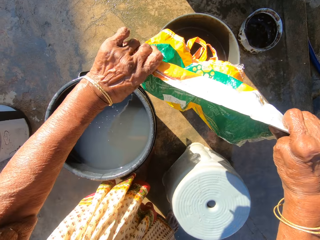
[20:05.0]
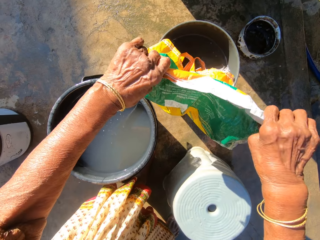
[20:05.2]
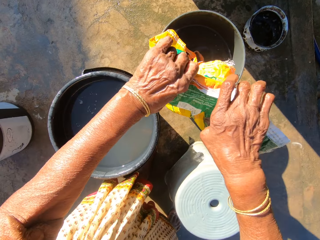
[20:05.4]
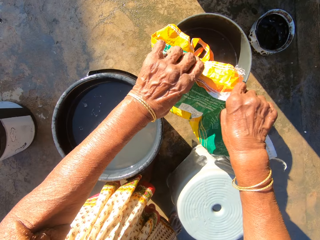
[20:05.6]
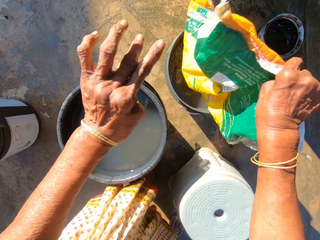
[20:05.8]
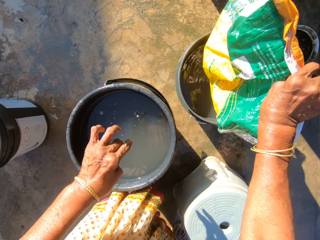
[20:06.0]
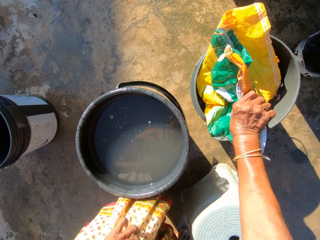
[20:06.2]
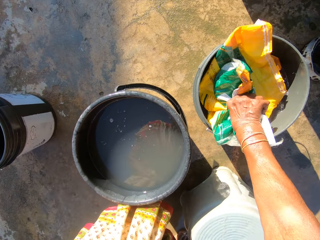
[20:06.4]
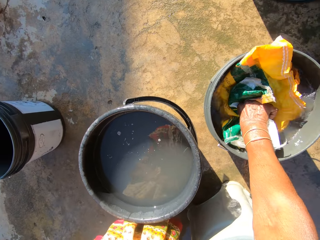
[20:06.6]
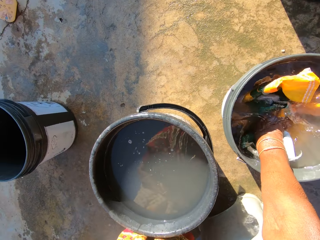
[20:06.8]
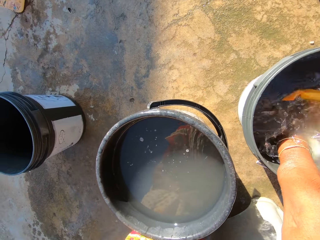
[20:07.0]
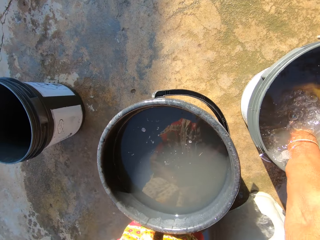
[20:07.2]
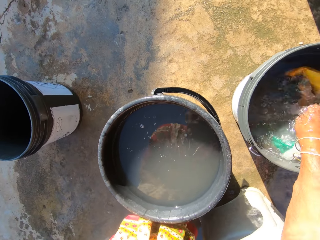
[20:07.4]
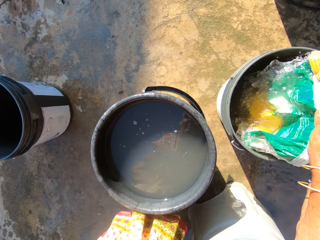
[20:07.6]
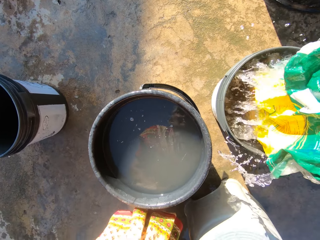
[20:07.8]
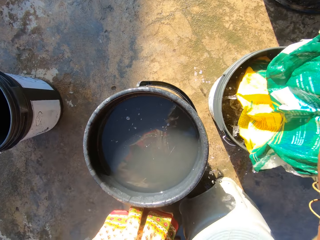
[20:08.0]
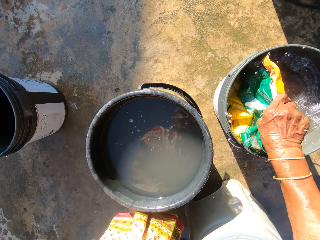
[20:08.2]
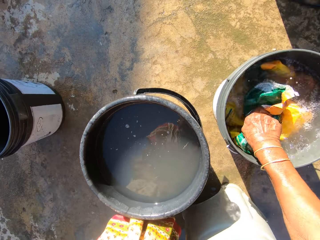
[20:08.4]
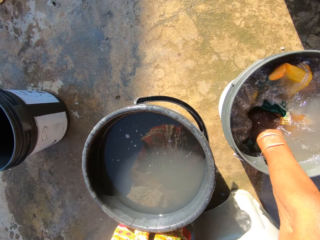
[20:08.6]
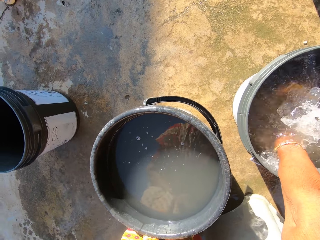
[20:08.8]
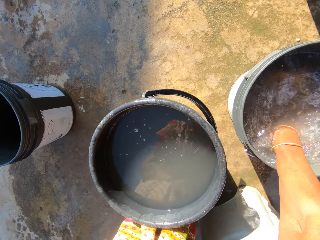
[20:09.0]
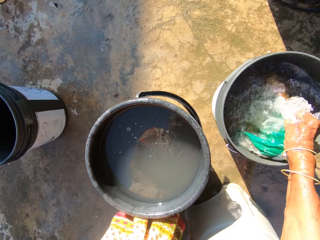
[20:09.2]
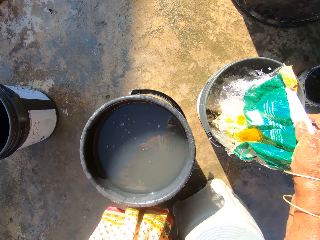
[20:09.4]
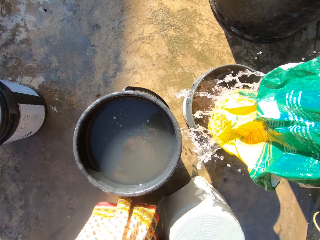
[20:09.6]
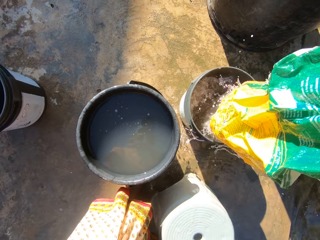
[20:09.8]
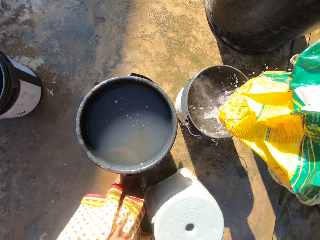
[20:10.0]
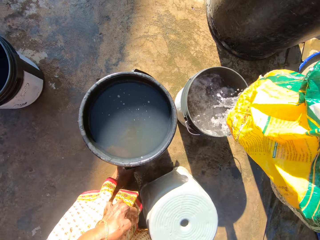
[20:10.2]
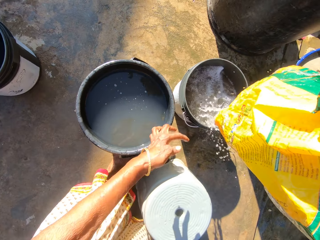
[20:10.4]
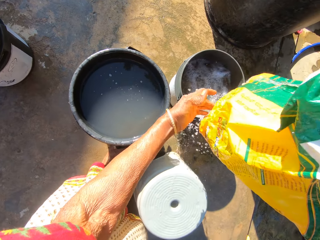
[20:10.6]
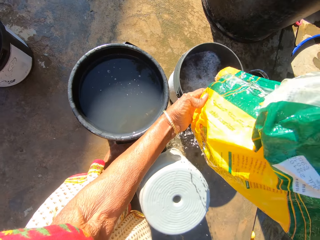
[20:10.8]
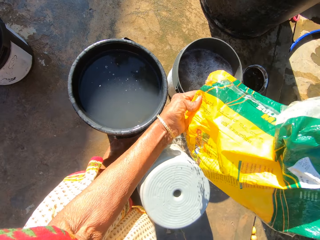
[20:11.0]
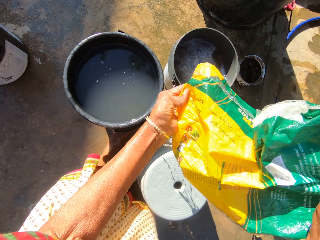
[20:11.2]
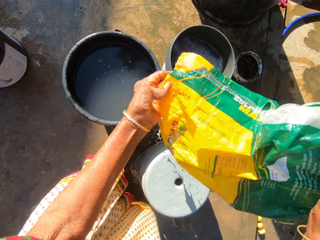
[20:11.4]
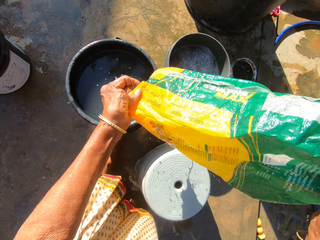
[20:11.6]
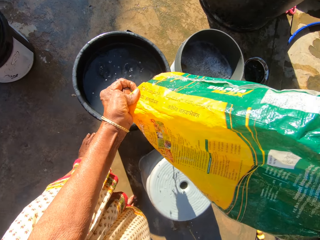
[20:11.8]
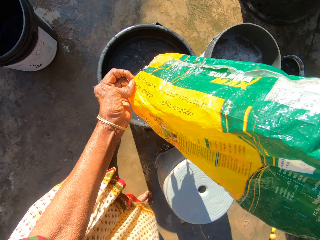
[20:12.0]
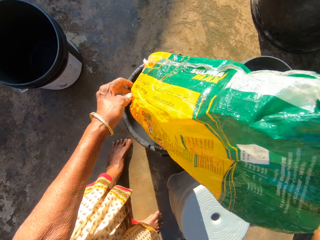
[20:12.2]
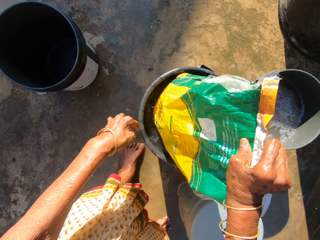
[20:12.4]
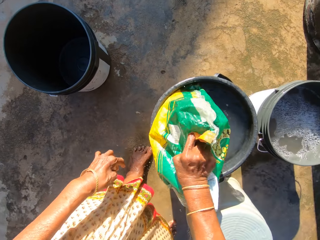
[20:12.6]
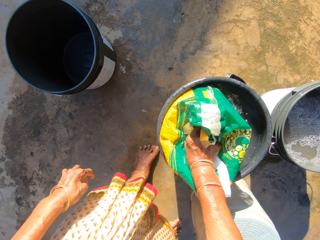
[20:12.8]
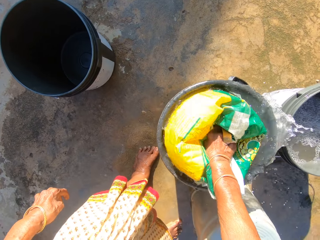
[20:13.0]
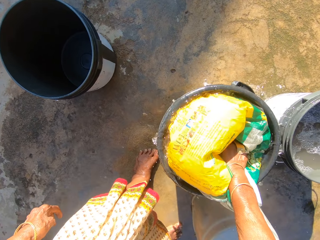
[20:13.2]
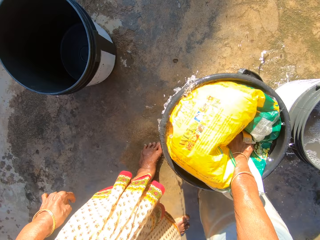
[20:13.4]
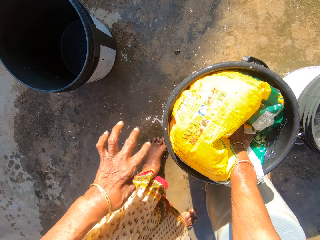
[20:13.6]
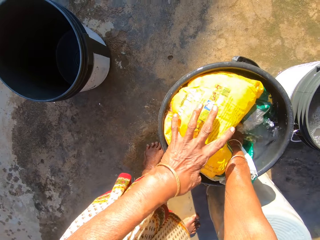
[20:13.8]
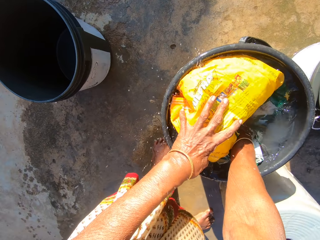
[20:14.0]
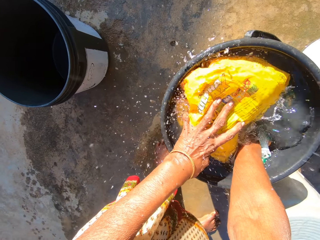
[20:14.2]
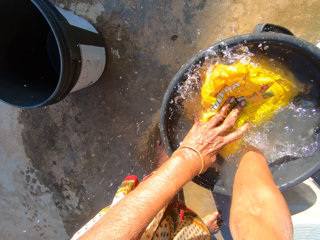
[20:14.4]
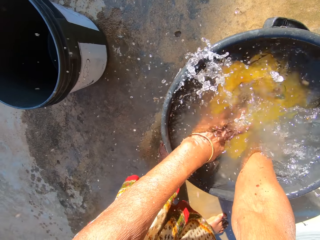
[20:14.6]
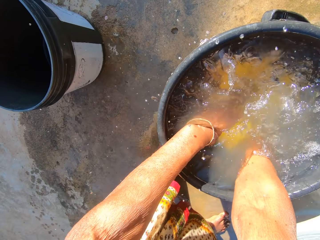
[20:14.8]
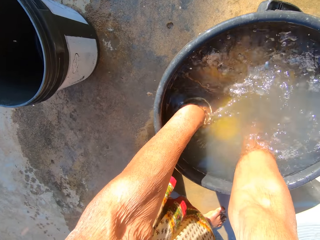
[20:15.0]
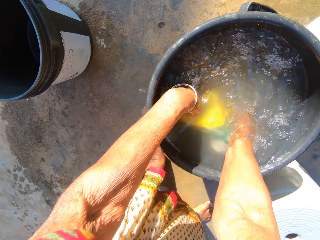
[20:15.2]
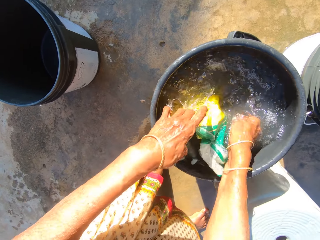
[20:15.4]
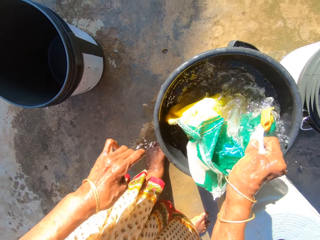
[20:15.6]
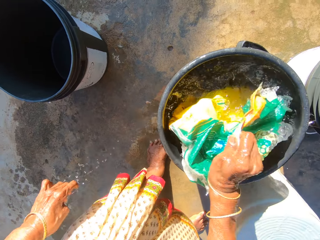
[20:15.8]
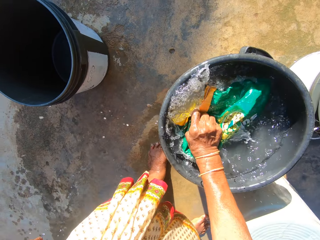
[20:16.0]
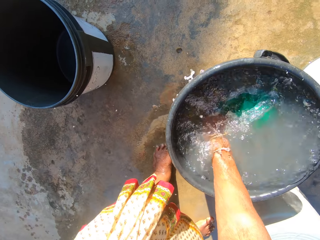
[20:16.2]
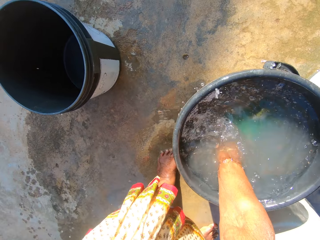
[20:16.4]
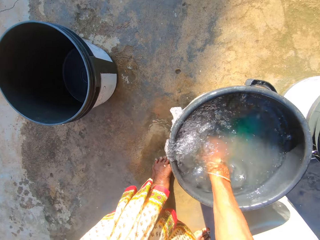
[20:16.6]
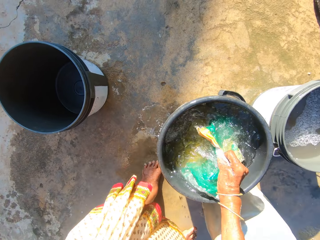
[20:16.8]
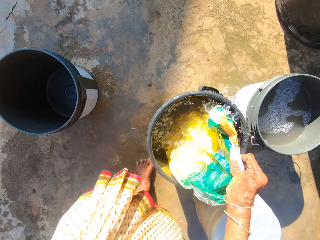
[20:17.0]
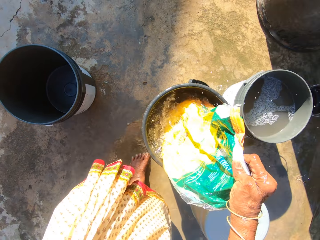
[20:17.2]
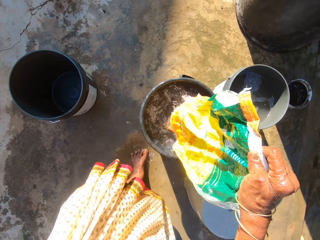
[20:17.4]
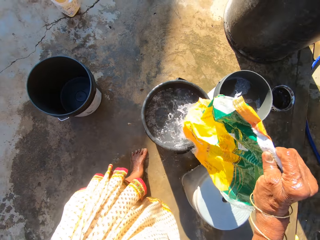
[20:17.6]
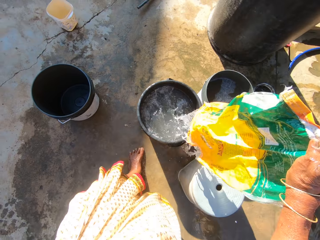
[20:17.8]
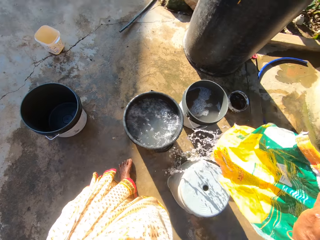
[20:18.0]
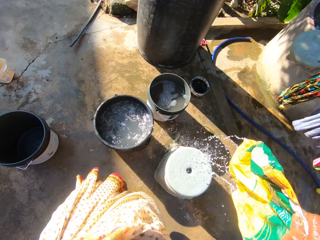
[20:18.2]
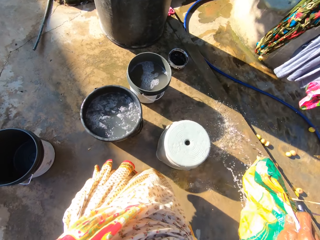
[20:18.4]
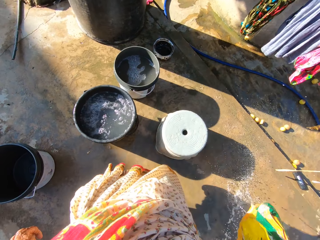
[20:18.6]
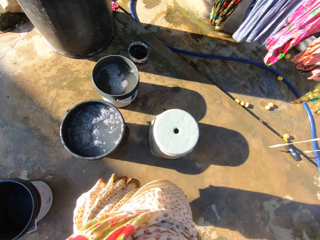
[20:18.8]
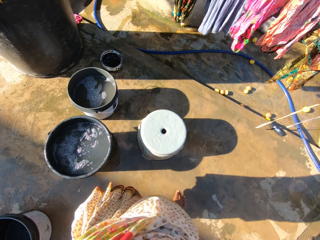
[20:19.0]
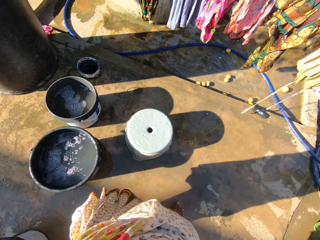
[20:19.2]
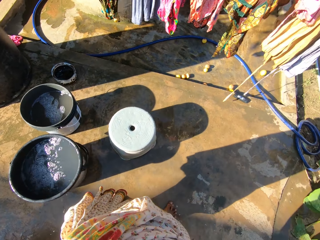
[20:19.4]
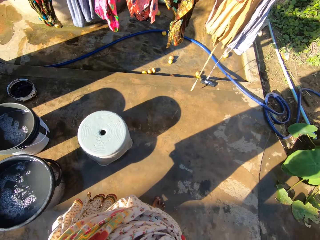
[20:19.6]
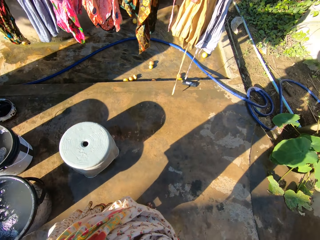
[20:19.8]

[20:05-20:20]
The camera wearer straightens the carrier bag. They dip the carrier bag in the bucket. They wash the nylon. They lift the carrier bag. They dip the carrier bag in the bucket. They lift the carrier bag. They hold the carrier bag with both hands. They straighten the carrier bag. They dip the carrier bag in the bucket. They rinse the nylon. They press down the carrier bag with the other hand. They lift the carrier bag.

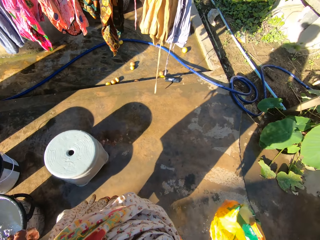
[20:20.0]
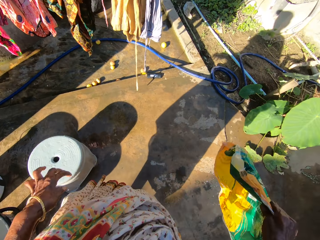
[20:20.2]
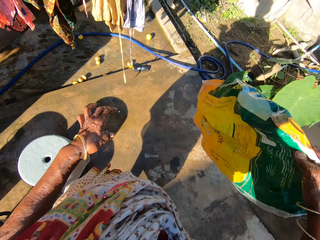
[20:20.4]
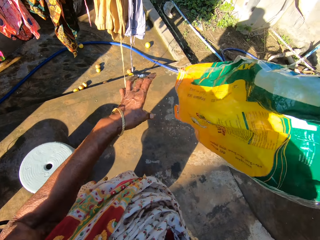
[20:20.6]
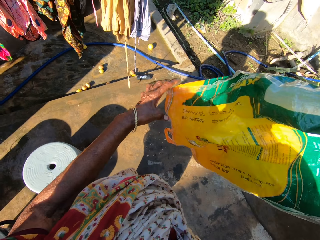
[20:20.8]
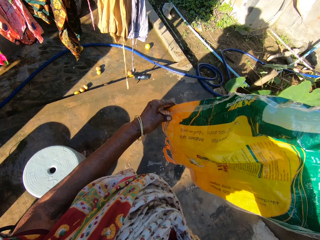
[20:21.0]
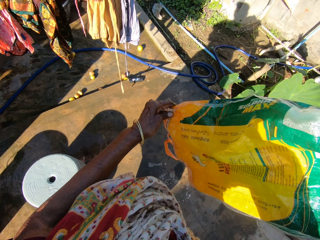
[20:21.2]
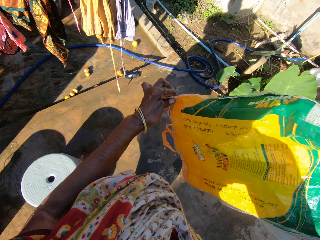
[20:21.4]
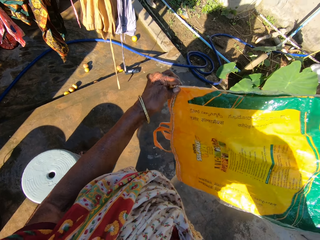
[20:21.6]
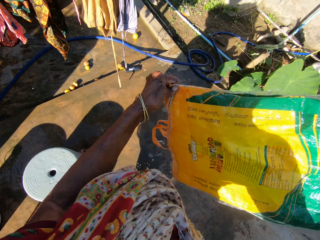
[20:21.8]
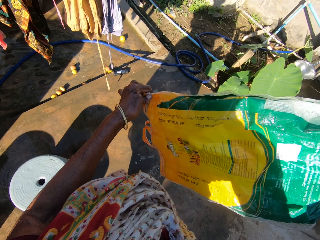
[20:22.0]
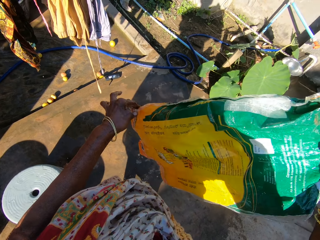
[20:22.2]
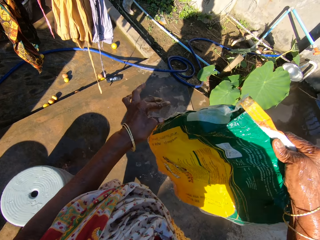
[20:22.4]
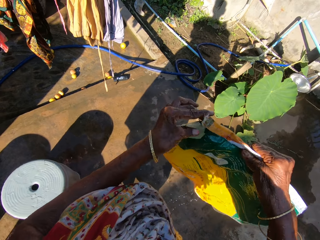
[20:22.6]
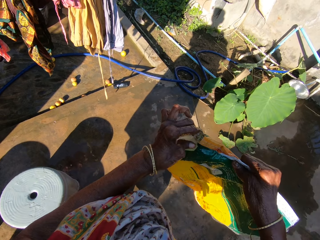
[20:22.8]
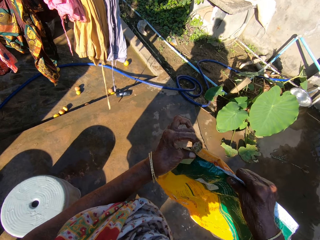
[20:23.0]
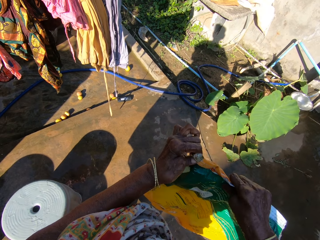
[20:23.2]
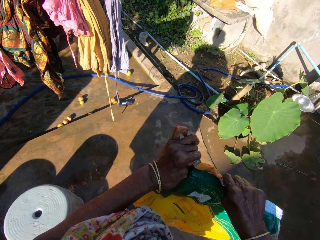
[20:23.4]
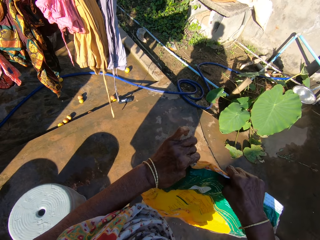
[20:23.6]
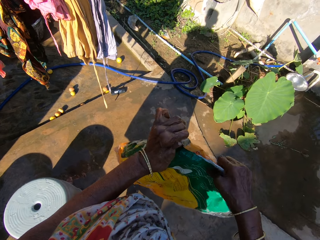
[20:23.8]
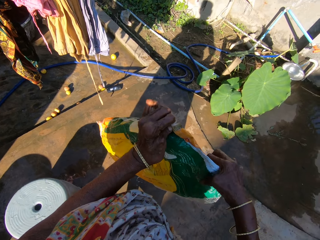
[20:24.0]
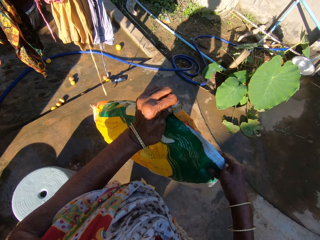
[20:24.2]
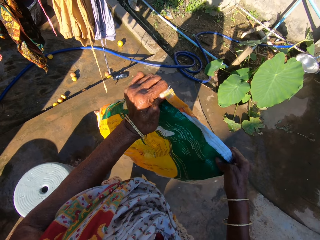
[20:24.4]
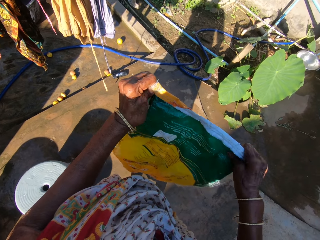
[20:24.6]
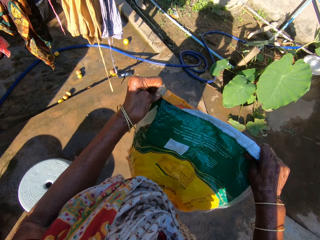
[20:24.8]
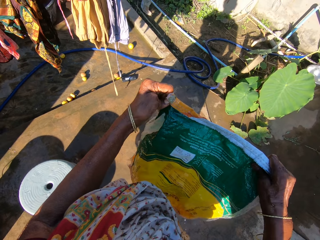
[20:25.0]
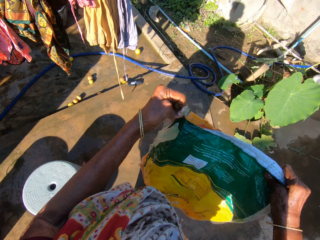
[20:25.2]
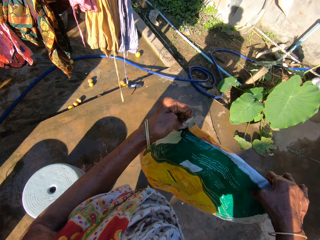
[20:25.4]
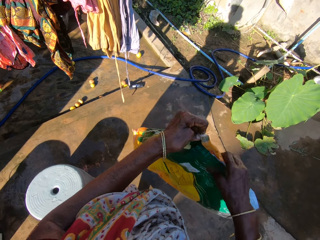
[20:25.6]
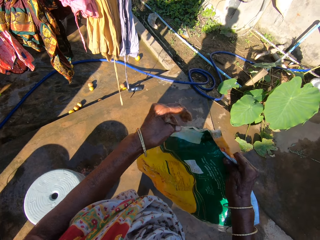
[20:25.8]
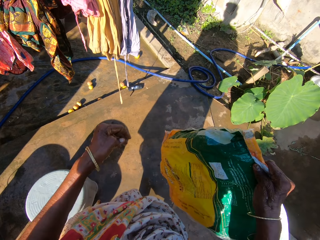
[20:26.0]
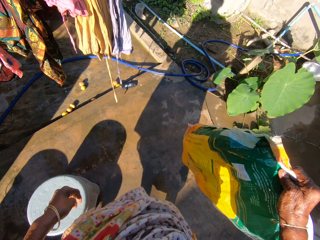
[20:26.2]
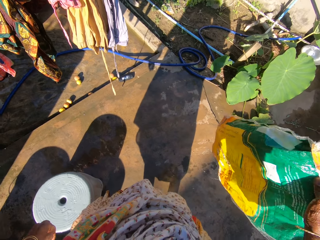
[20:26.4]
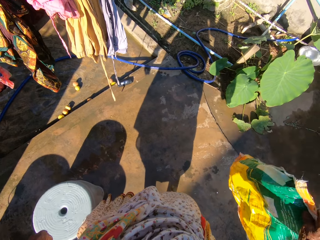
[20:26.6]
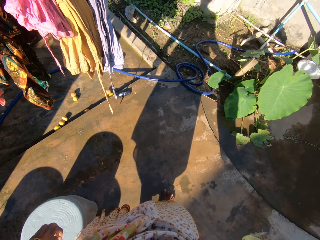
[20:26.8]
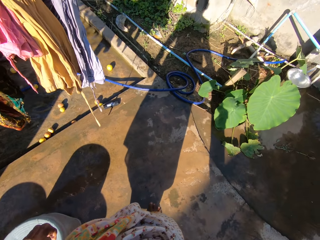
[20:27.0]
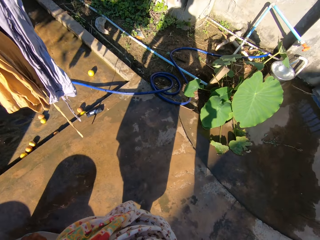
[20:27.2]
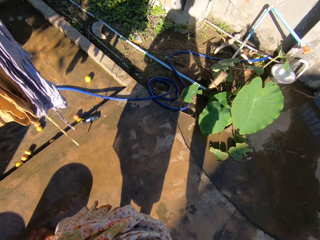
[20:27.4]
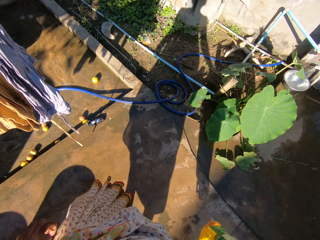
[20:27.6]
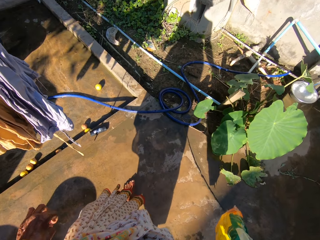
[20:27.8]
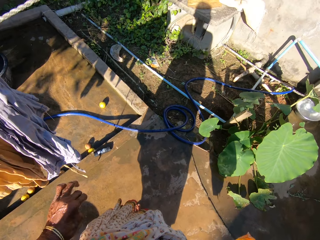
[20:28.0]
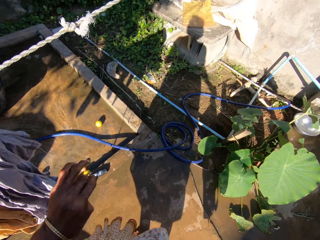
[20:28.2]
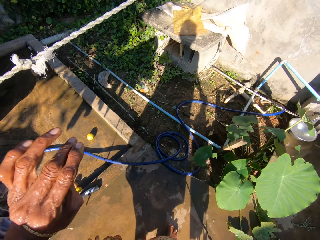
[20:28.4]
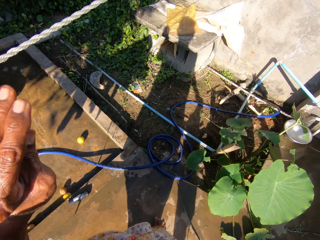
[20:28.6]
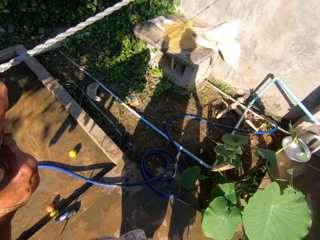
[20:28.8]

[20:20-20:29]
The camera wearer holds the carrier bag with the other hand. They straighten the carrier bag. They spread the nylon. They hold the carrier bag with one hand. They walk around the compound.
